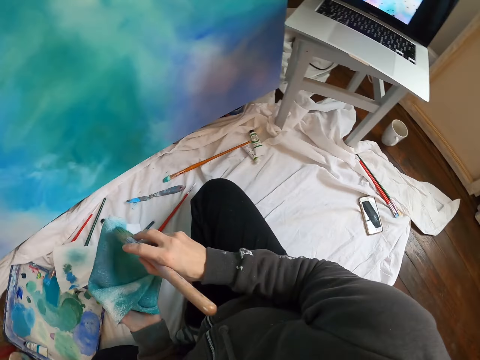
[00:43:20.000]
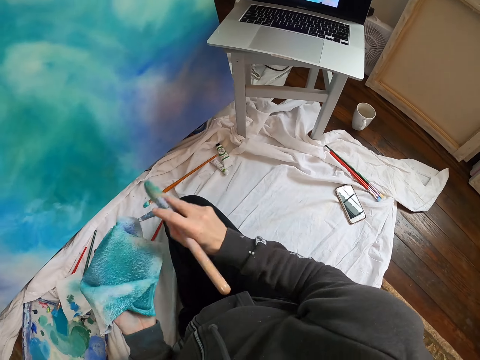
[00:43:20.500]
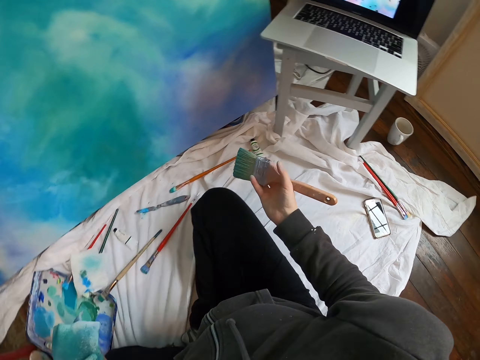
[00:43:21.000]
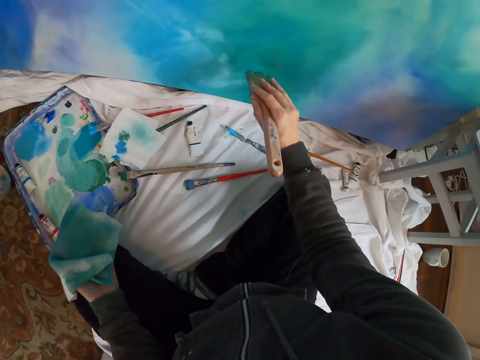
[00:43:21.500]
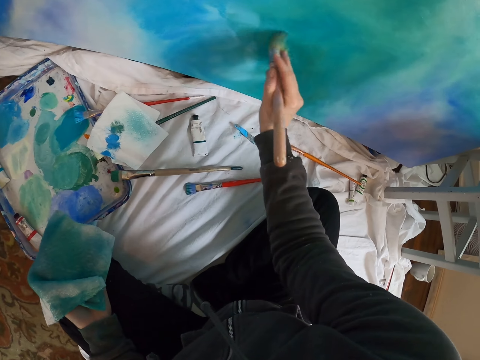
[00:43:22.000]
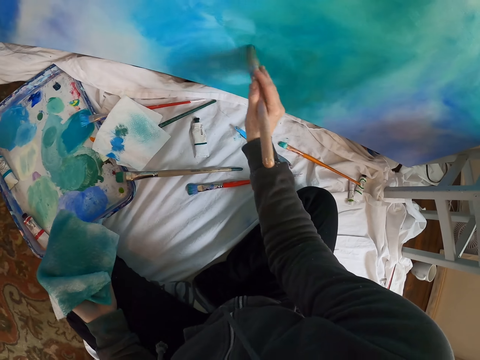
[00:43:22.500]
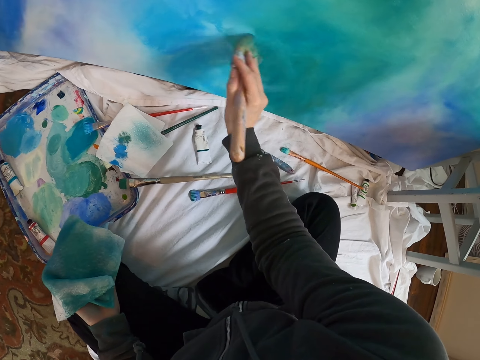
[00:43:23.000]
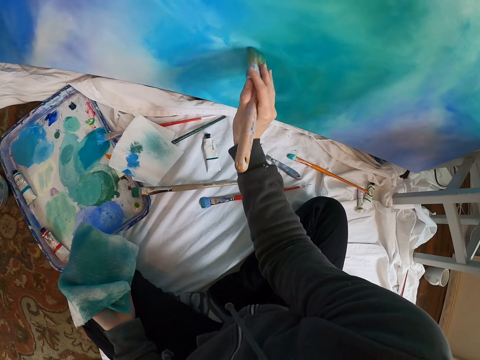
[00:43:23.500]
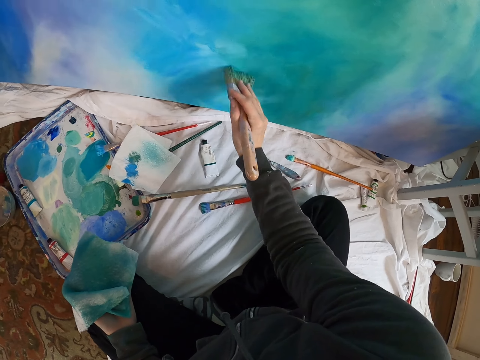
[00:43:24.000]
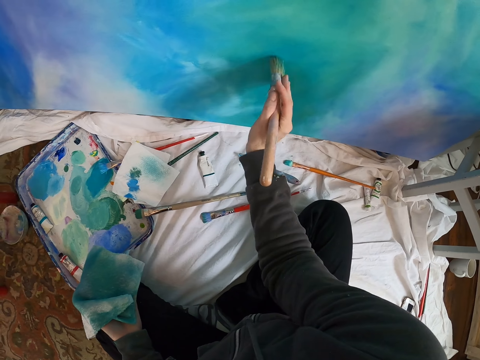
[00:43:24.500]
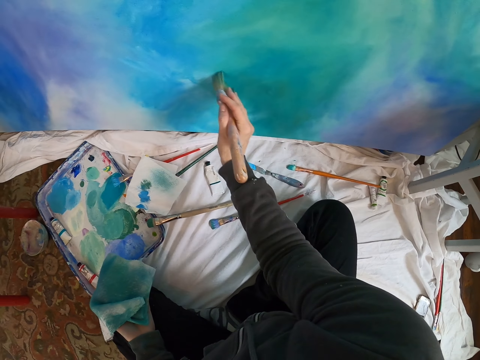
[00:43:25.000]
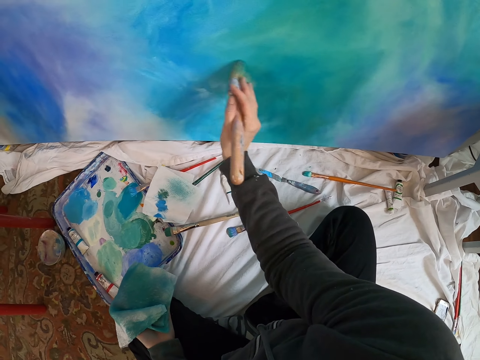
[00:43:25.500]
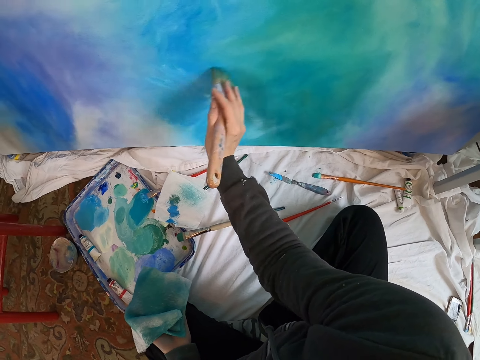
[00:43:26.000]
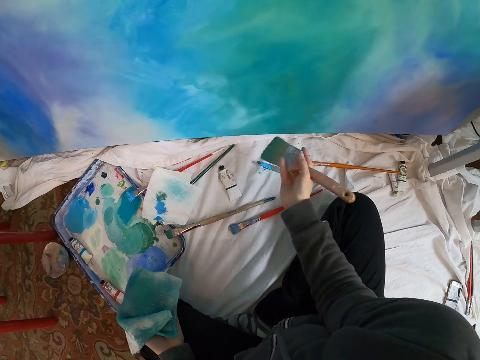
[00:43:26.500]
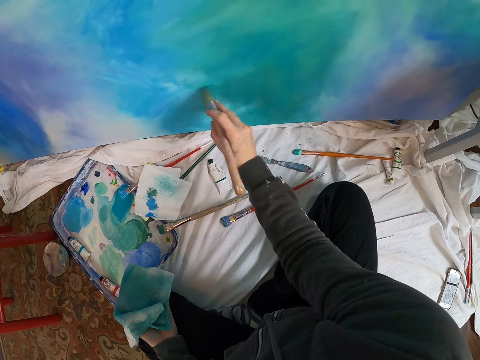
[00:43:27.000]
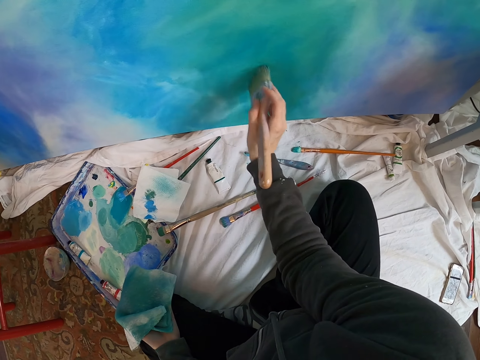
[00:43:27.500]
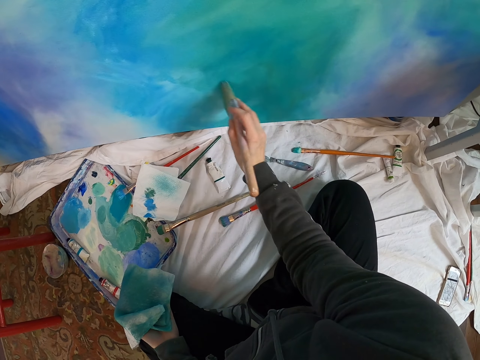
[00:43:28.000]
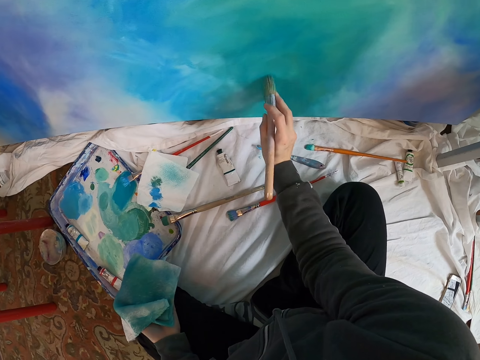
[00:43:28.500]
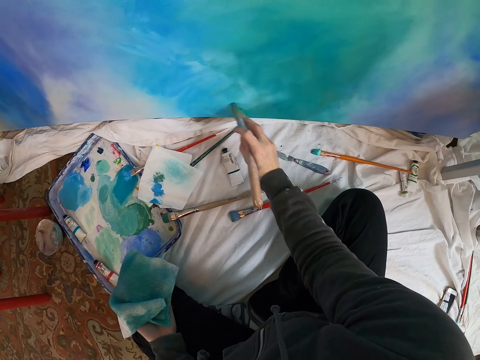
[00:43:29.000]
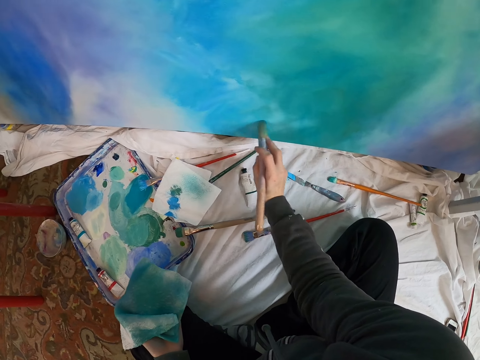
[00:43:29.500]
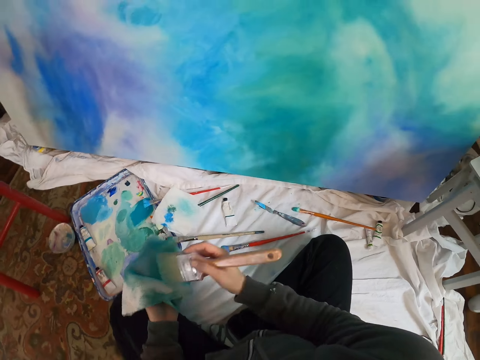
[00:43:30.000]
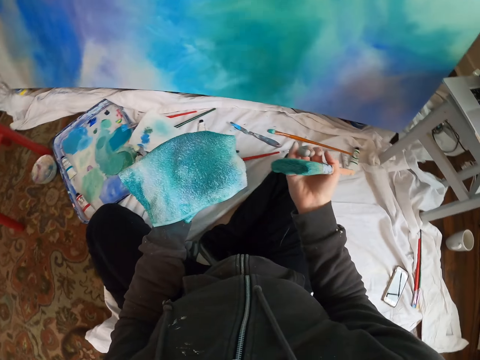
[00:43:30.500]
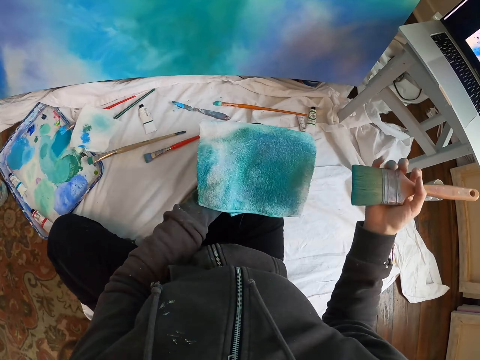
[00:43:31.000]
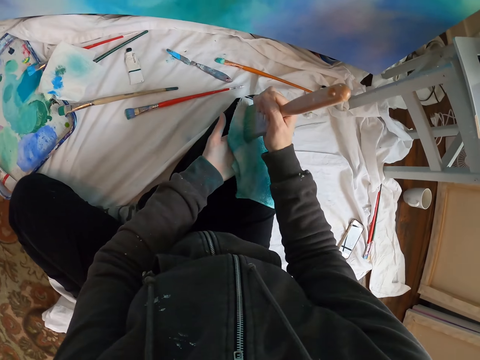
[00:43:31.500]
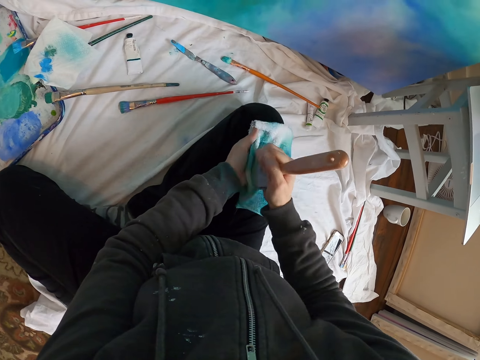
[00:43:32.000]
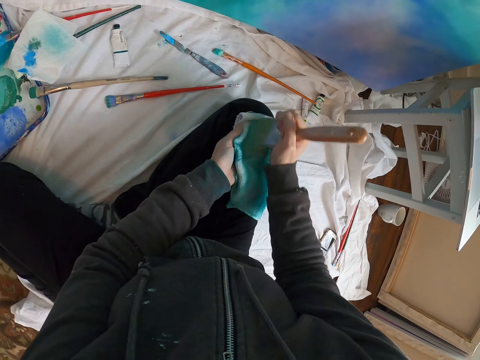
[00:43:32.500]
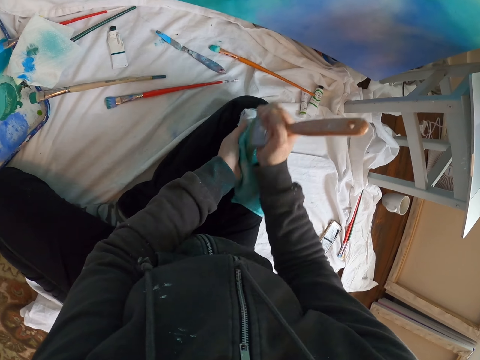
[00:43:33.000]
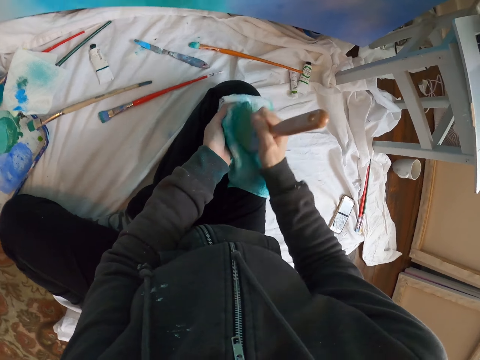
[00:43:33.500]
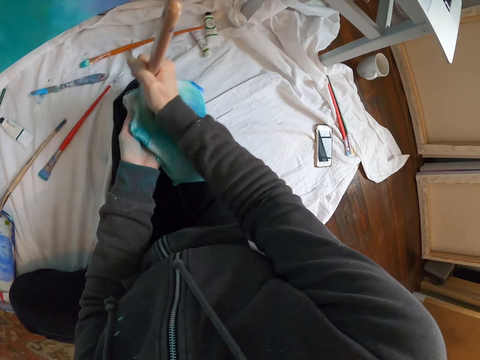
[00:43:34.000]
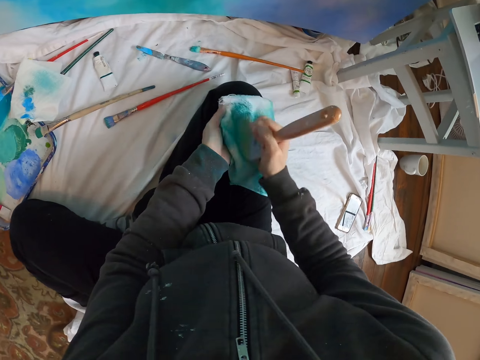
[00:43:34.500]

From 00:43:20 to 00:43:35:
The camera wearer wipes the brush on the piece of cloth. They paint the art board with the paint brush. They wipe the brush on the piece of cloth.

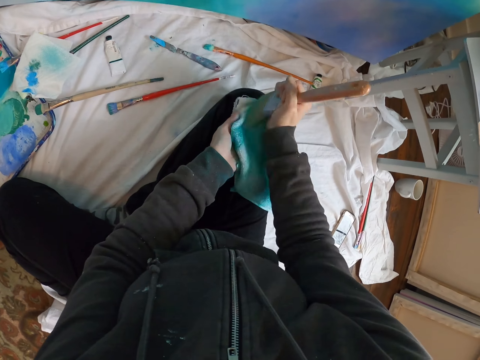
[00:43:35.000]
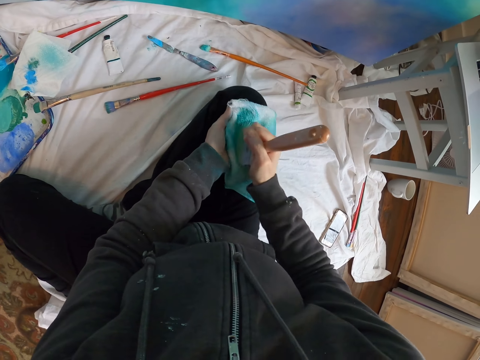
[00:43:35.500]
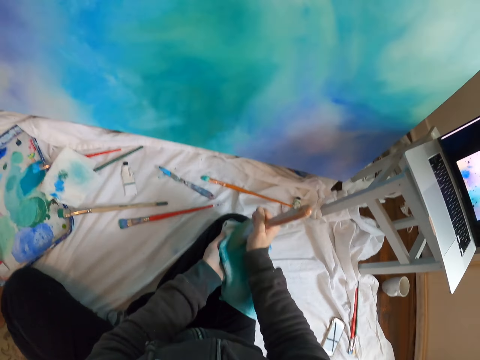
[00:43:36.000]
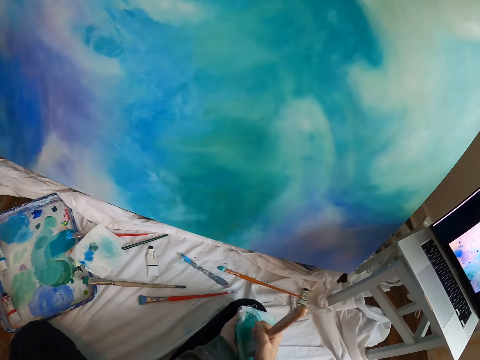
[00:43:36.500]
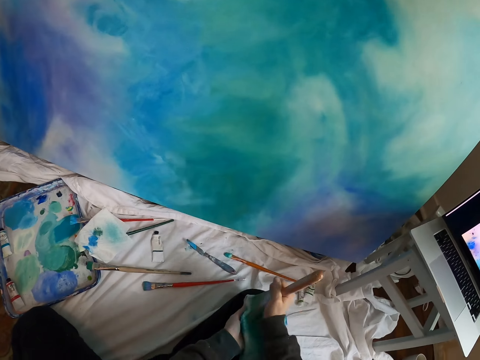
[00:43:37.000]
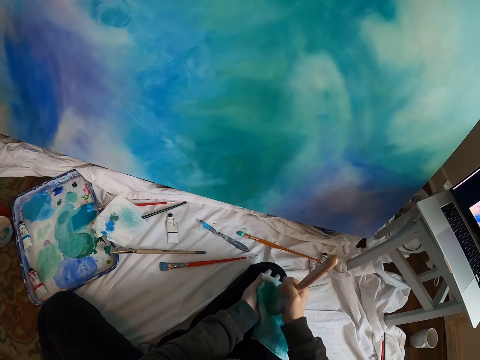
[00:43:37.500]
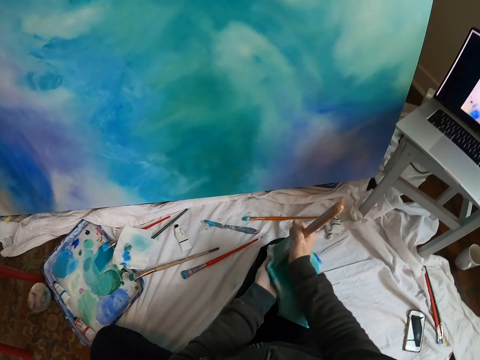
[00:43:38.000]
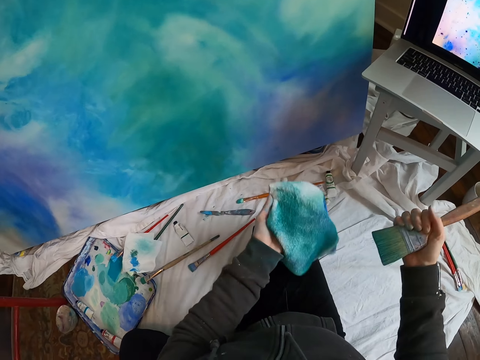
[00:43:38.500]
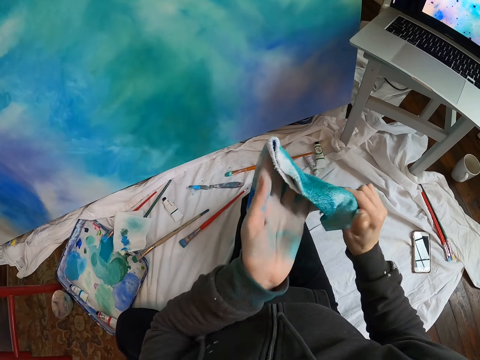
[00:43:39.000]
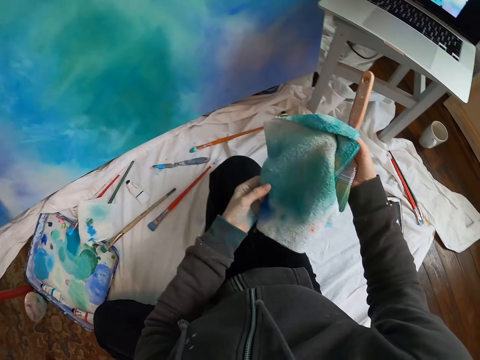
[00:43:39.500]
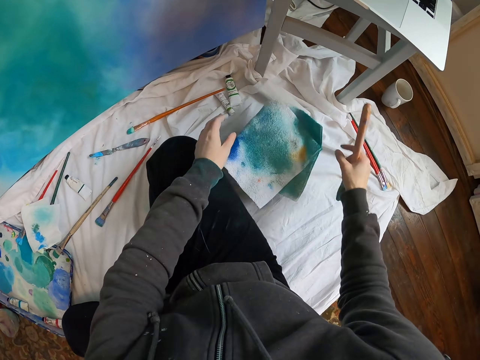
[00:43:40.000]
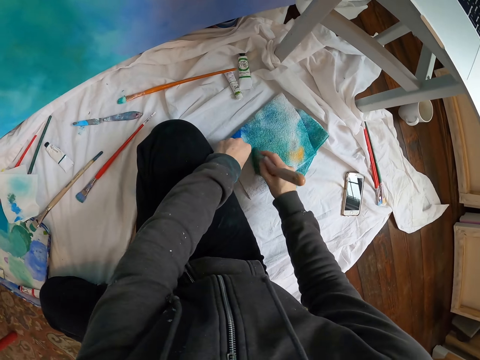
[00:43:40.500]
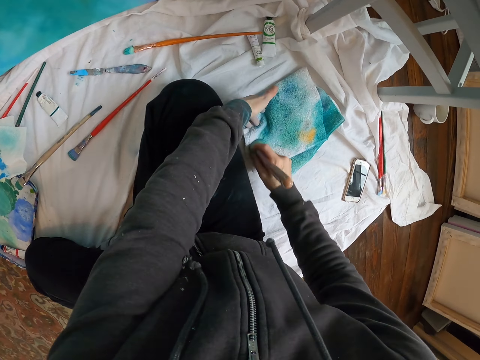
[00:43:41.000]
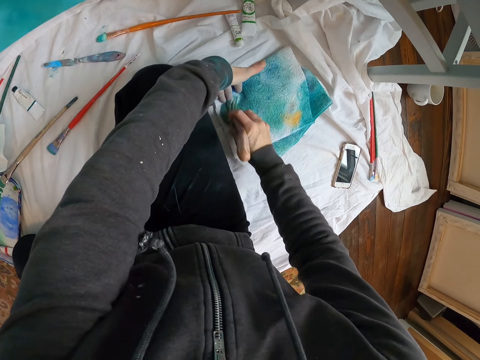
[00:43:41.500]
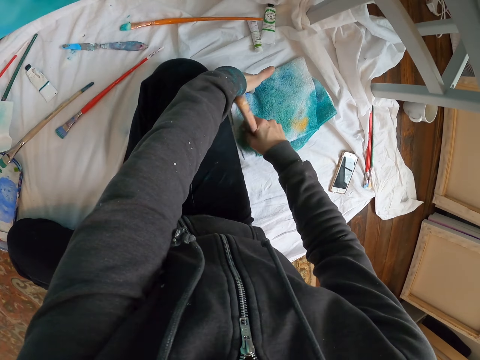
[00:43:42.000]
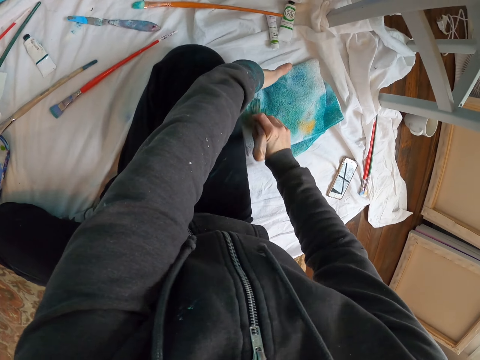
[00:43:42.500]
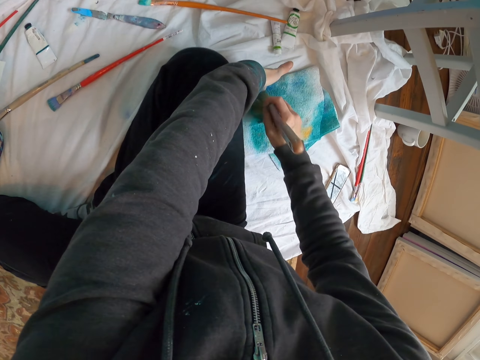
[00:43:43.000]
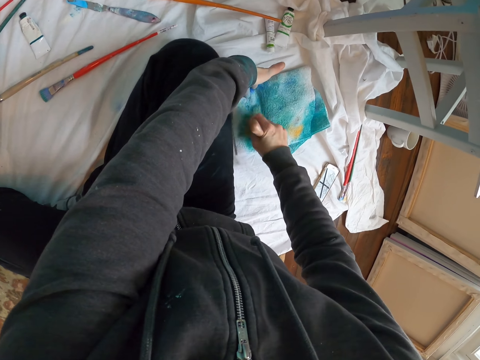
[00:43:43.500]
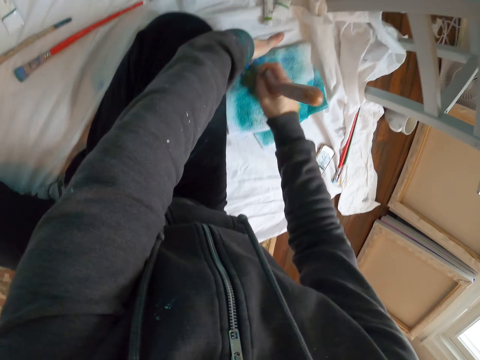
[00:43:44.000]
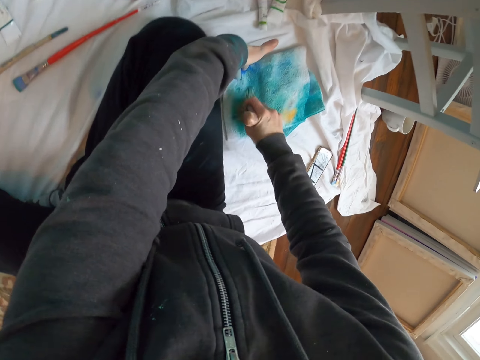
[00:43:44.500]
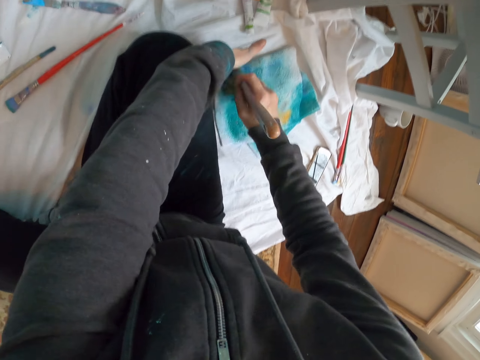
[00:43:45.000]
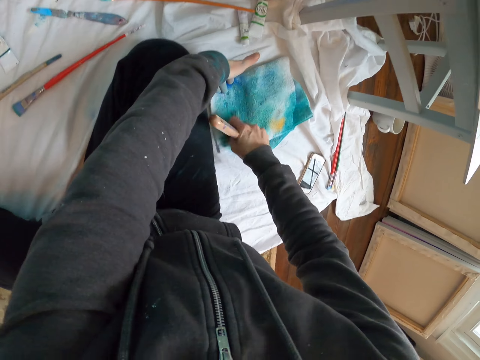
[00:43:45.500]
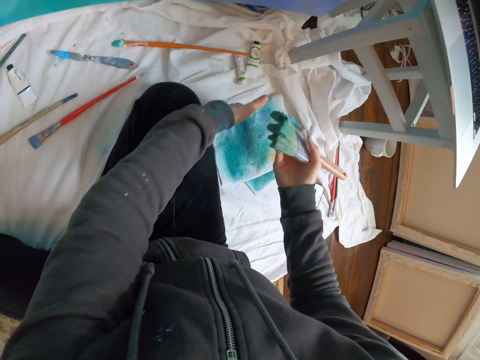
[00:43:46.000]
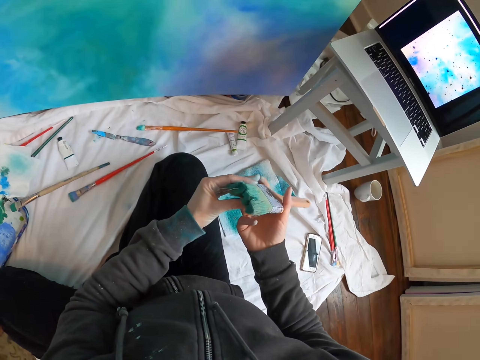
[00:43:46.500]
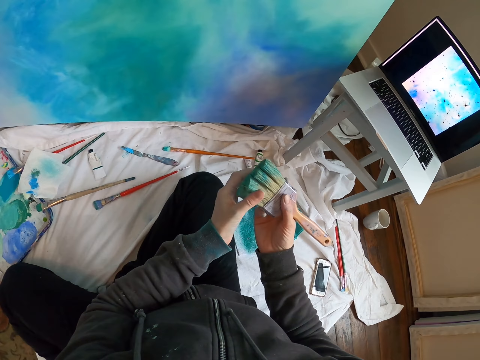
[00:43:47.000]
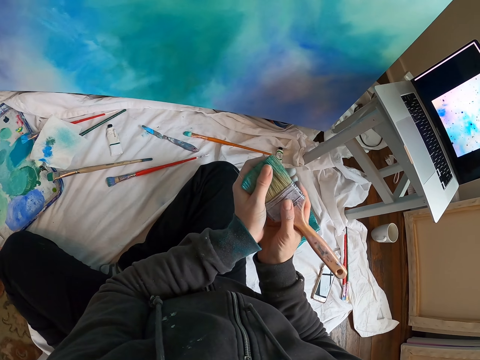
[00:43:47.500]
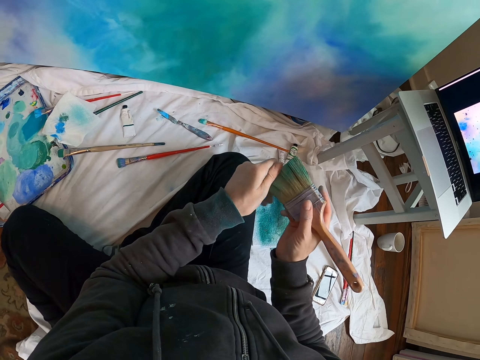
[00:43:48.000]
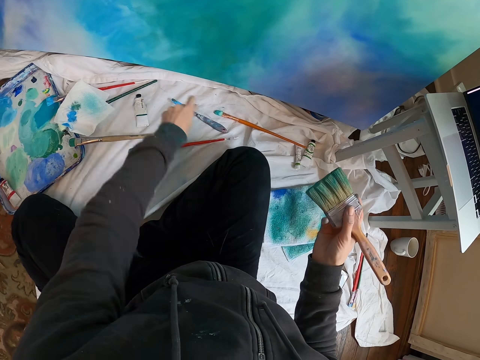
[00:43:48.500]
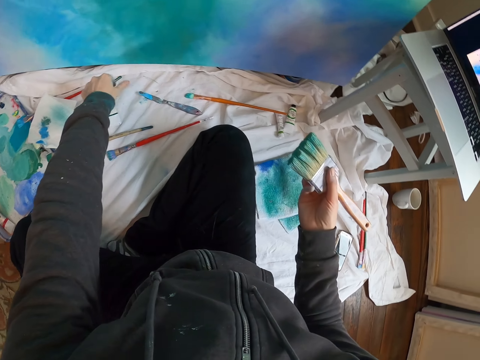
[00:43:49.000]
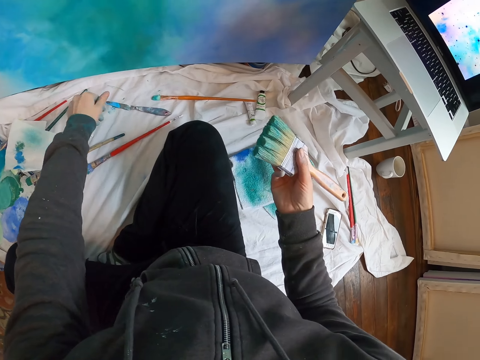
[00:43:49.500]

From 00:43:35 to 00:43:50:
The camera wearer looks around. They put the piece of cloth on the floor. They wipe the brush on the piece of cloth. They look at the brush.
